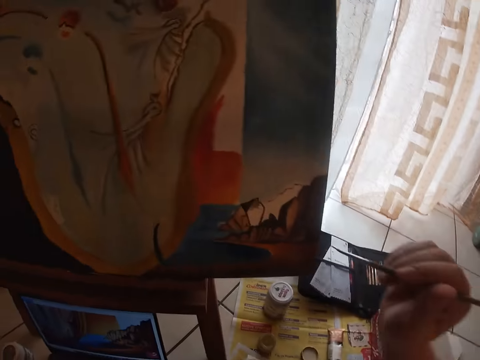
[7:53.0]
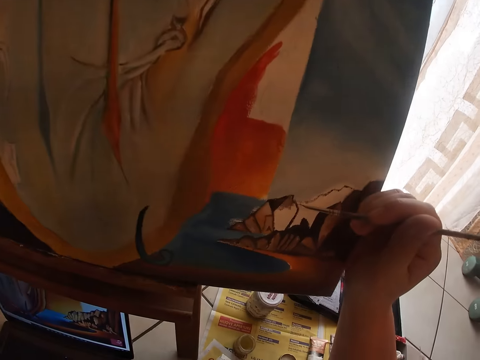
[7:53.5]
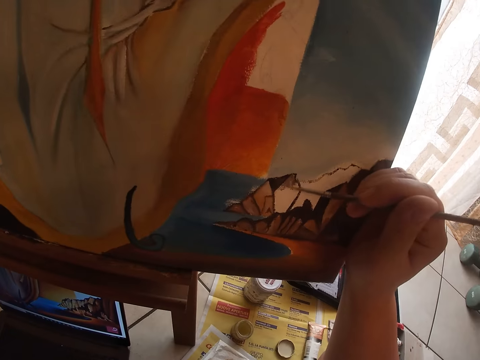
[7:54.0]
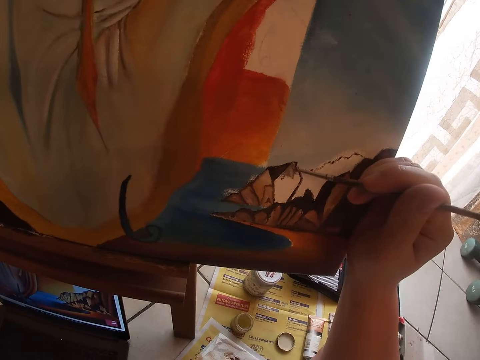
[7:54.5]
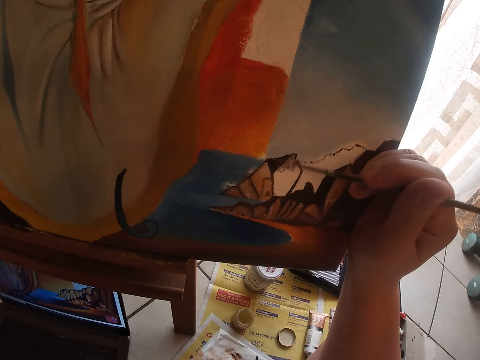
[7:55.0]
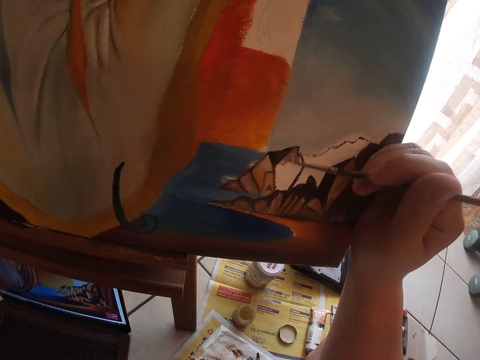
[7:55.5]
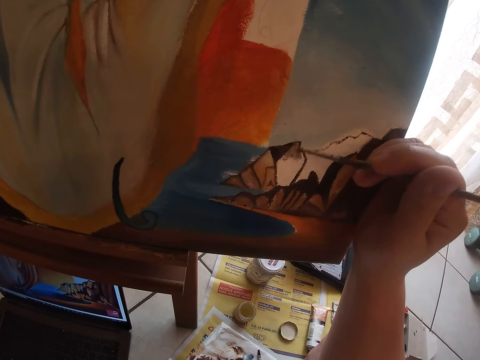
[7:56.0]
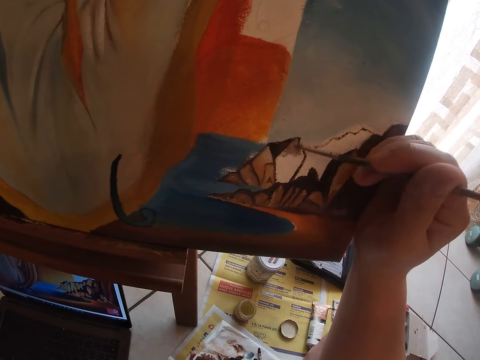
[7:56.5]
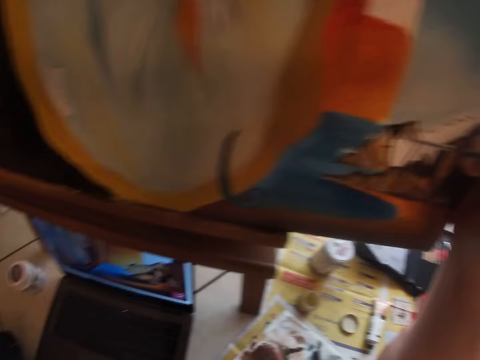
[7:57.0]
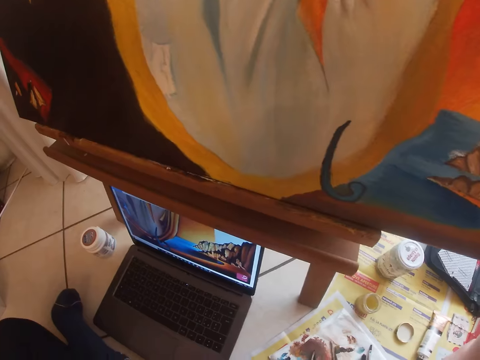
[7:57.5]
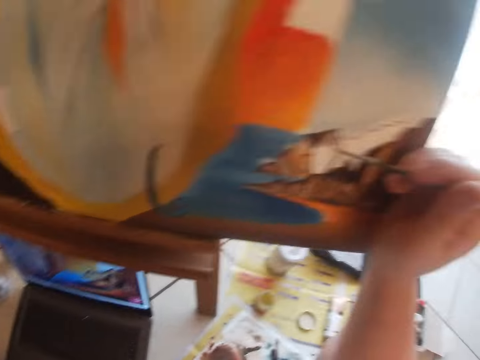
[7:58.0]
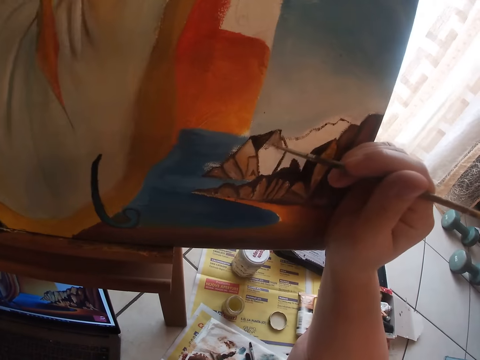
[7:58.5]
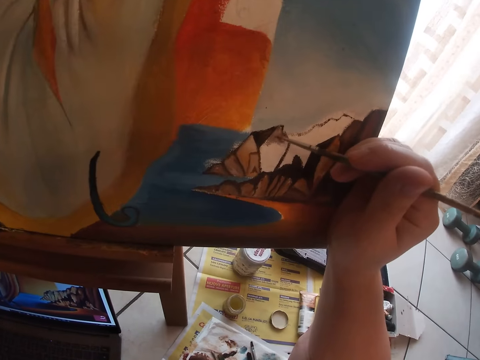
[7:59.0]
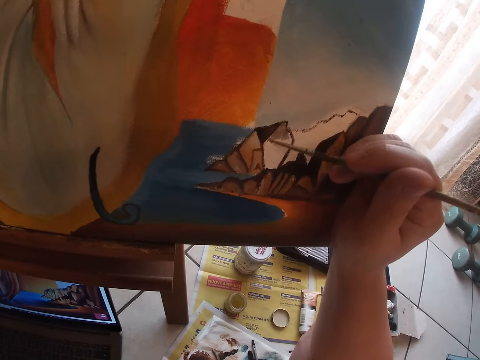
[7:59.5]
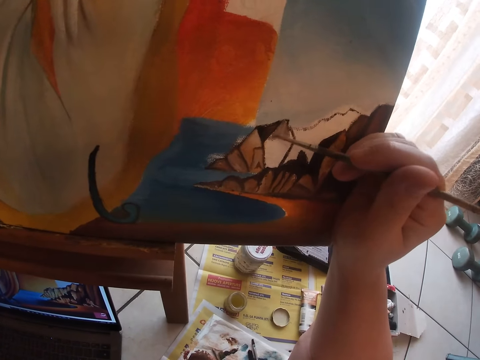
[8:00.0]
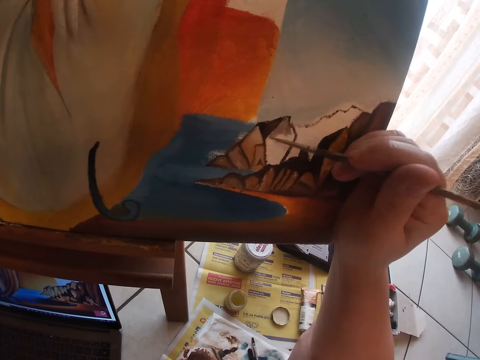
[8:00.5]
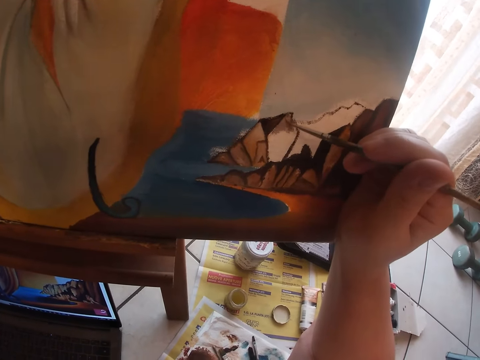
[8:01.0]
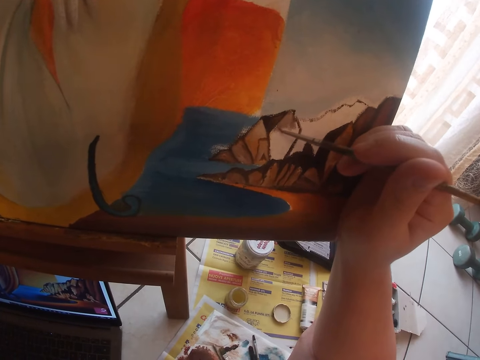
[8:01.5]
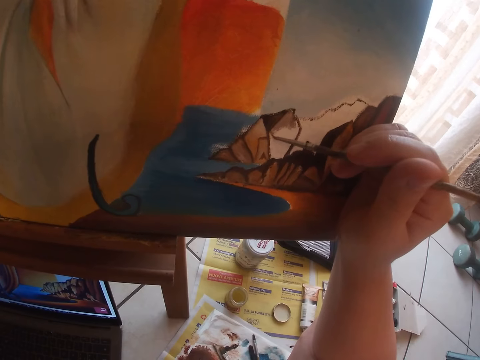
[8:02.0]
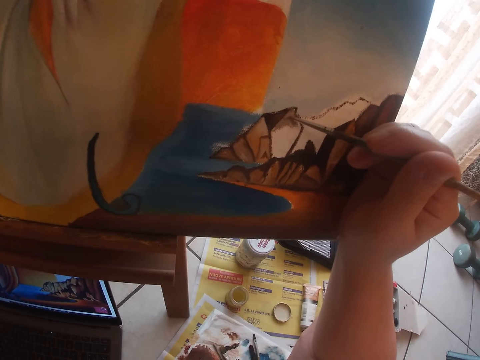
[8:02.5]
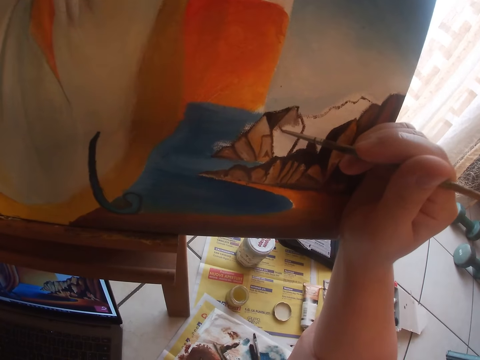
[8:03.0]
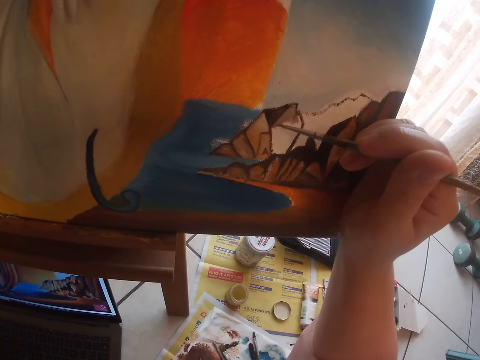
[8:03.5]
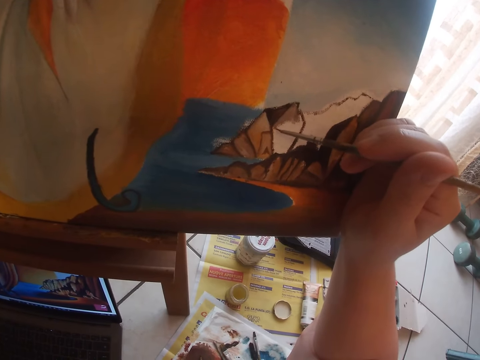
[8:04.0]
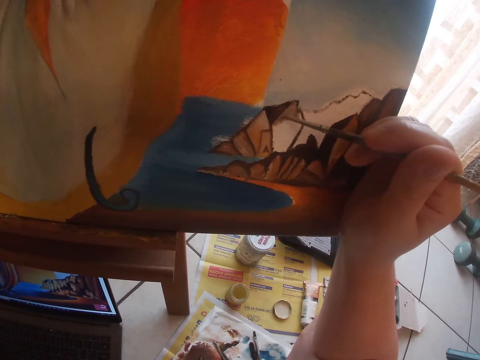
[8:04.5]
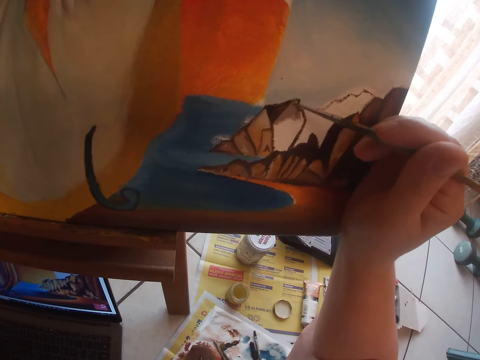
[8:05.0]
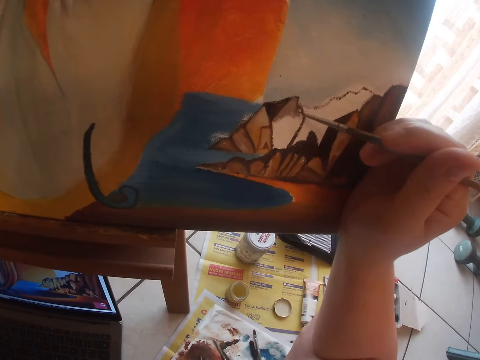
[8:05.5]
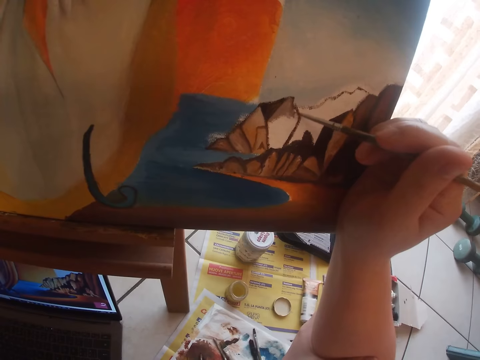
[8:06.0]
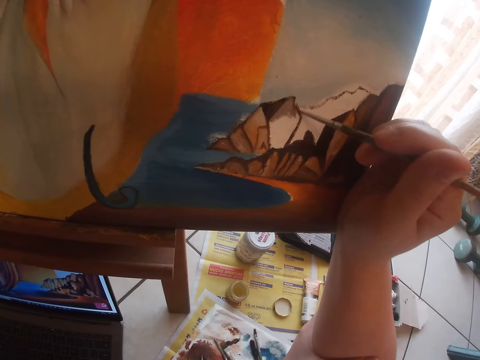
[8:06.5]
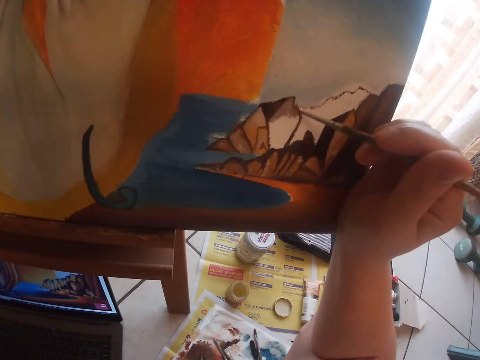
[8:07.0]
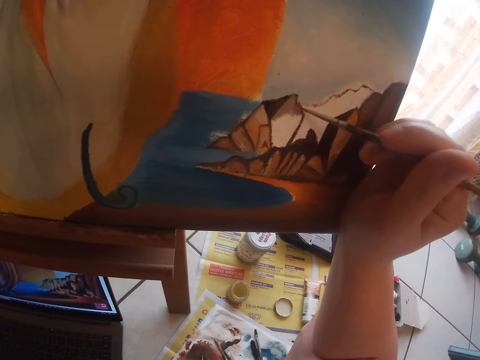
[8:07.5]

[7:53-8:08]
The camera wearer continues to paint on the canvas.

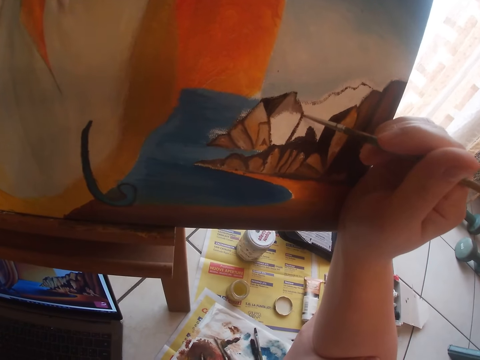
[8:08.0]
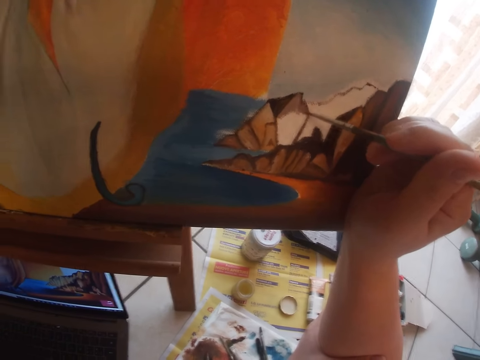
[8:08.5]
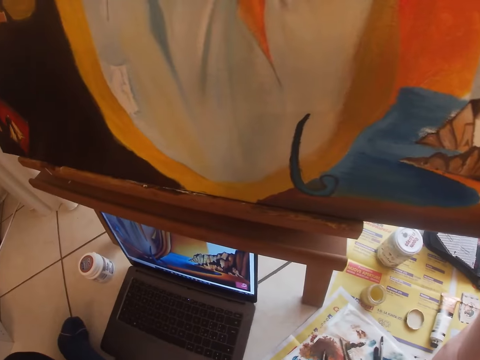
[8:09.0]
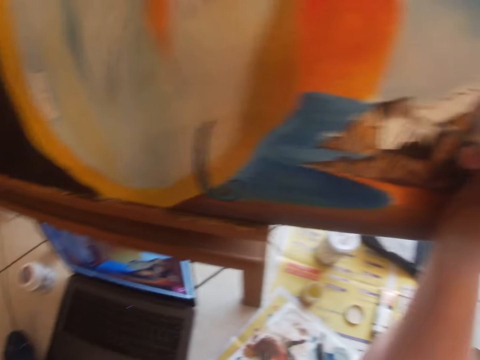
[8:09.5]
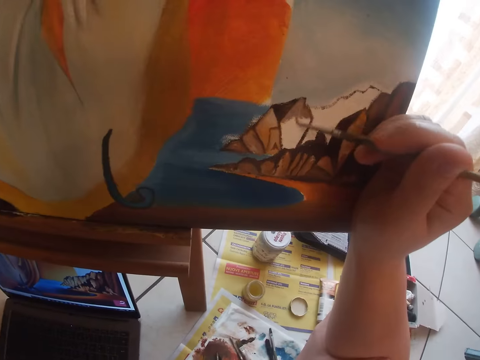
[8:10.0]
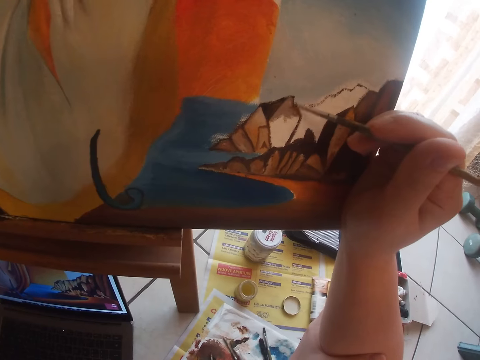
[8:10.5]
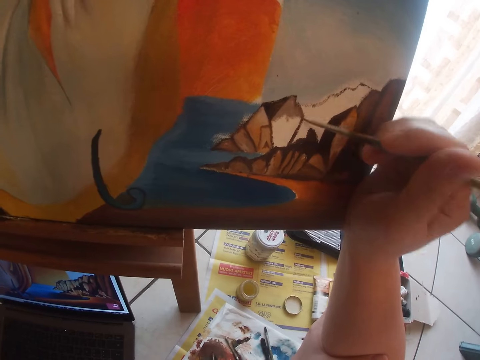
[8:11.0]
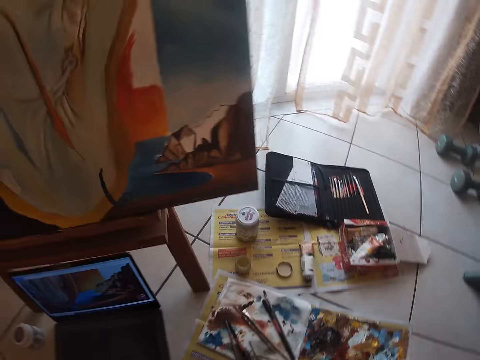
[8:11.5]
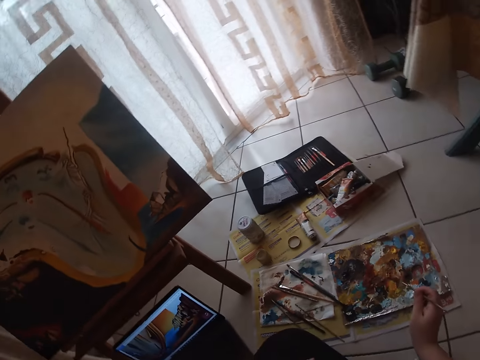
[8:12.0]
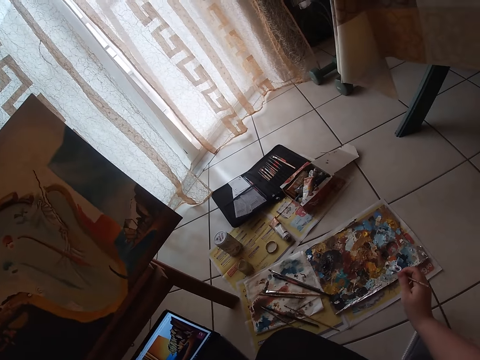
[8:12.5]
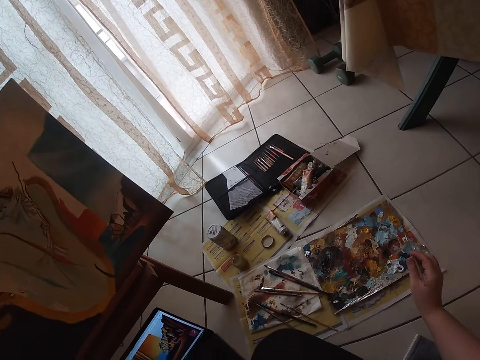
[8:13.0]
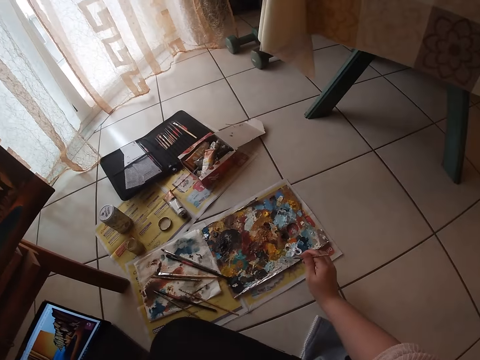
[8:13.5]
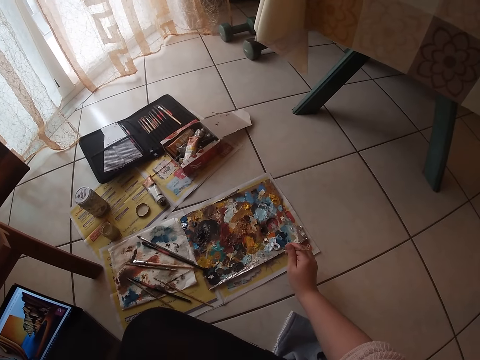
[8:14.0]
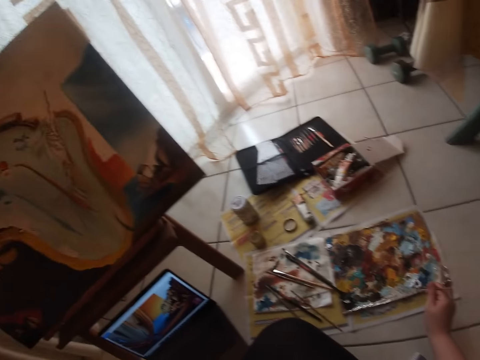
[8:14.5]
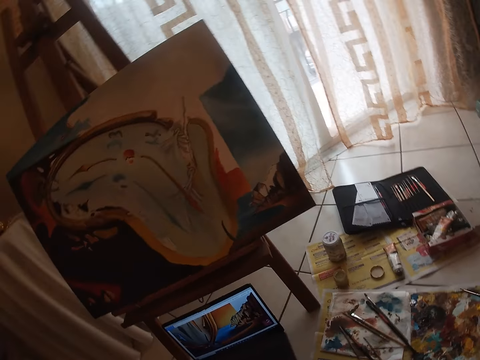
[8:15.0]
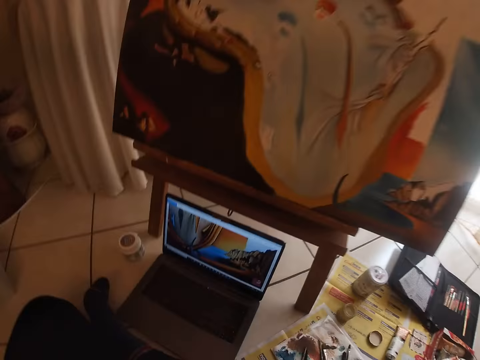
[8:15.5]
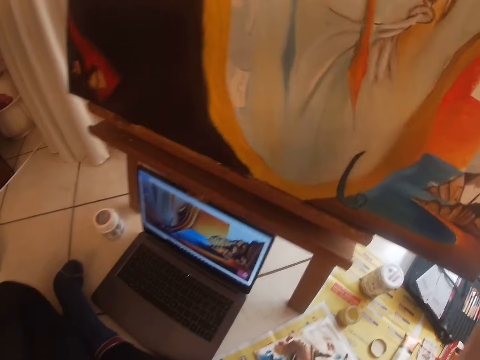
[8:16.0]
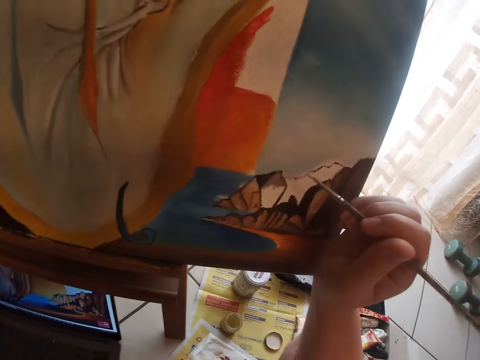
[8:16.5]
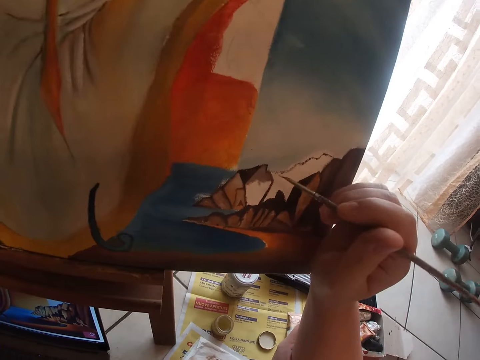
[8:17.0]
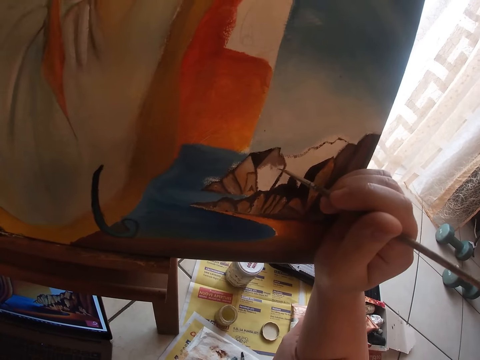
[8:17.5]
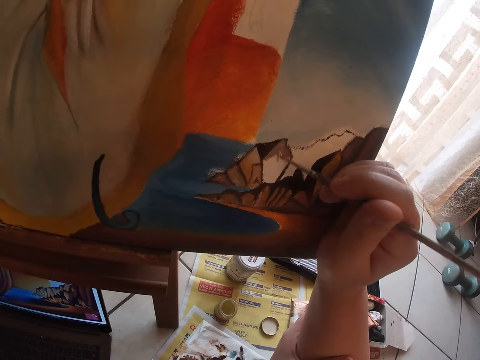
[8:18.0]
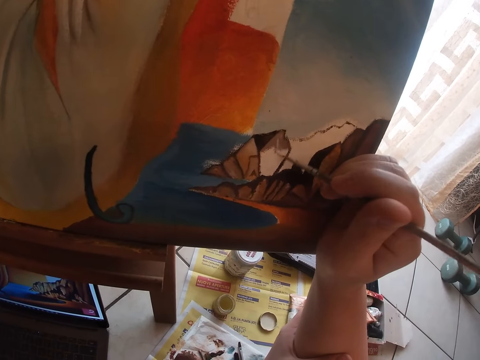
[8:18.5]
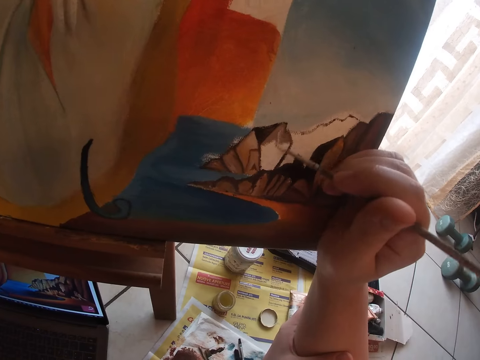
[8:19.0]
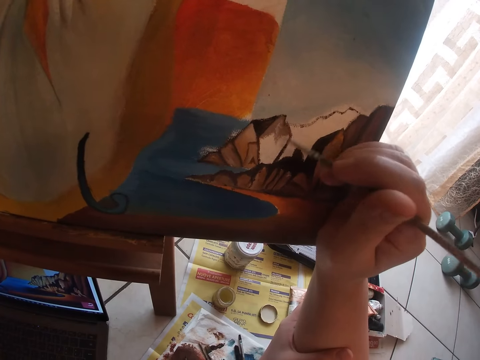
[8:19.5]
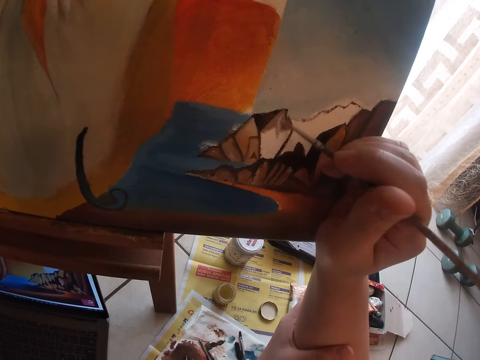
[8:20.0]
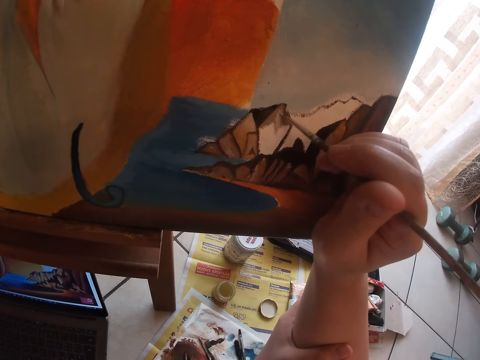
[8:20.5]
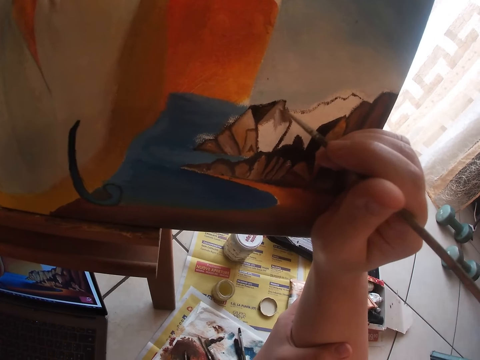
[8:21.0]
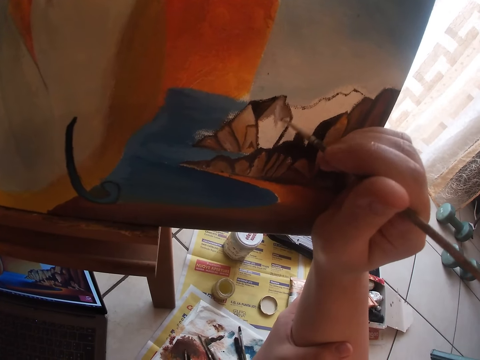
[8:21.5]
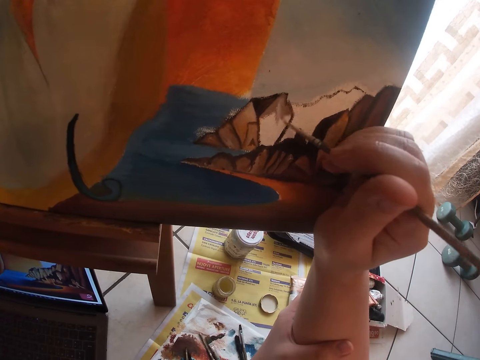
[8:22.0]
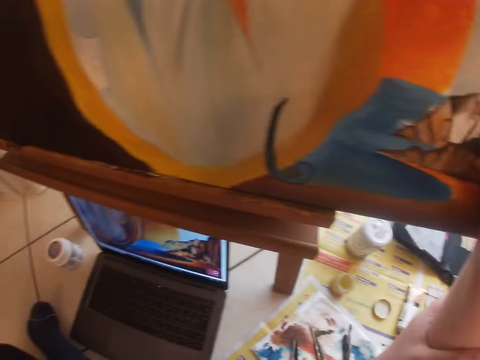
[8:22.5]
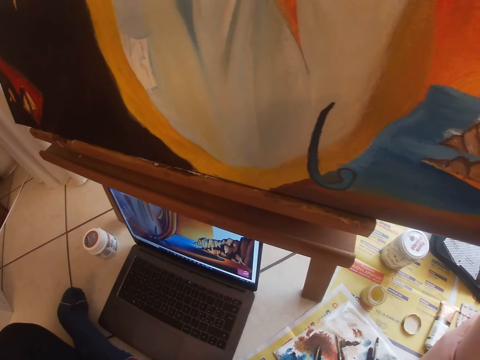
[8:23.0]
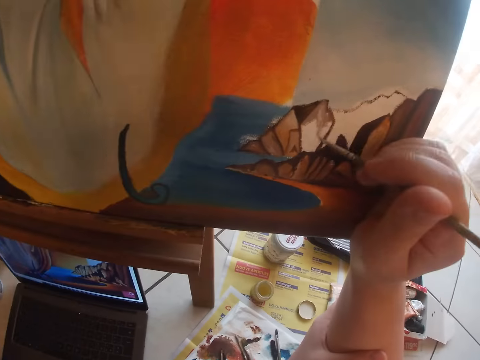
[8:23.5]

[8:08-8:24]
The camera wearer dabs the paint brush on the paint palette. They scoop paint with the paint brush. They continue to paint on the canvas.
